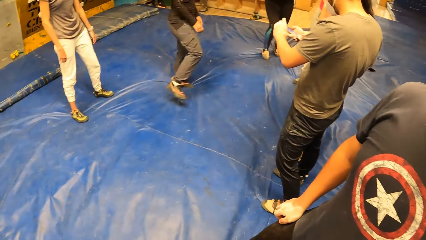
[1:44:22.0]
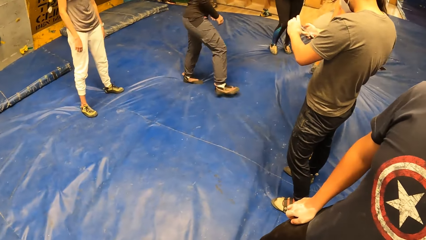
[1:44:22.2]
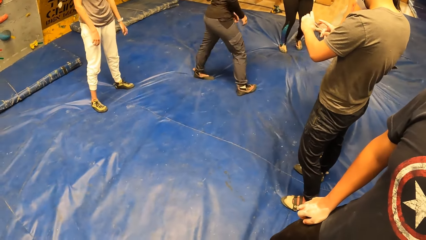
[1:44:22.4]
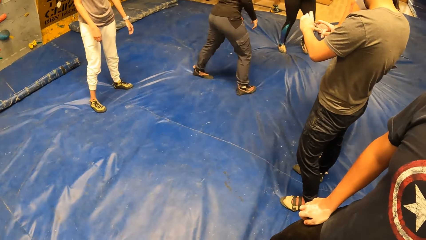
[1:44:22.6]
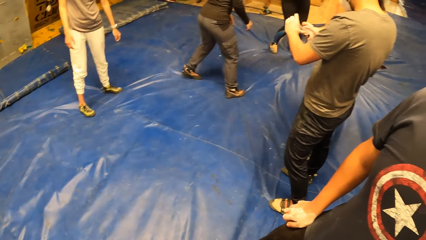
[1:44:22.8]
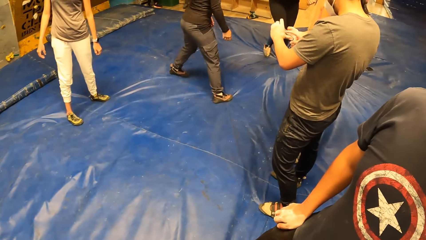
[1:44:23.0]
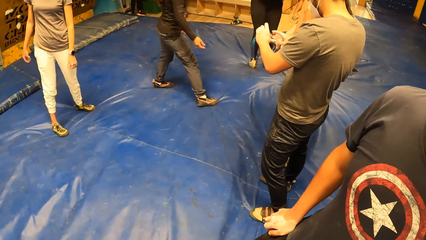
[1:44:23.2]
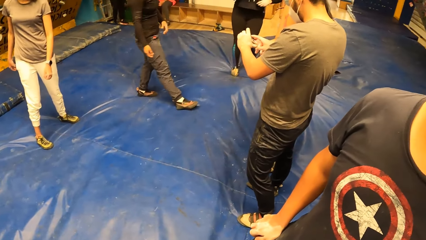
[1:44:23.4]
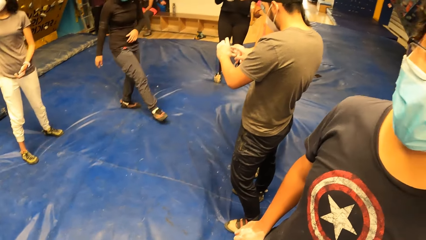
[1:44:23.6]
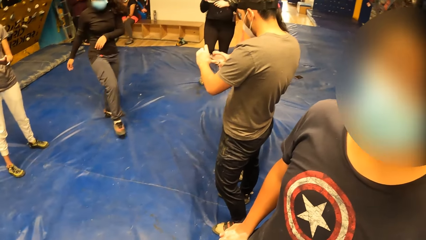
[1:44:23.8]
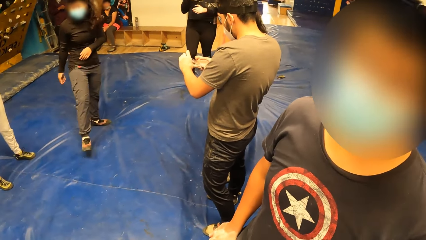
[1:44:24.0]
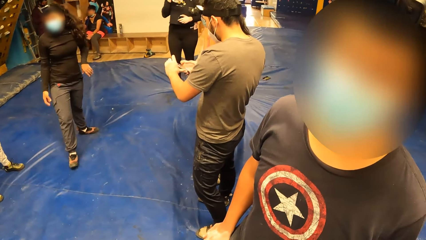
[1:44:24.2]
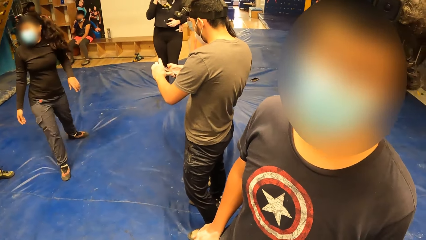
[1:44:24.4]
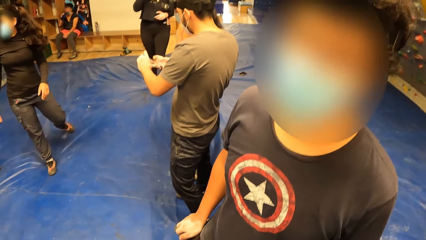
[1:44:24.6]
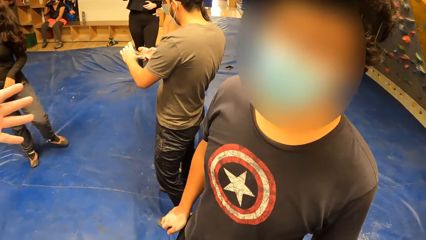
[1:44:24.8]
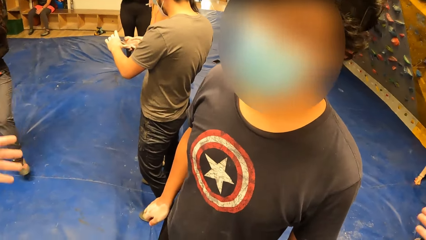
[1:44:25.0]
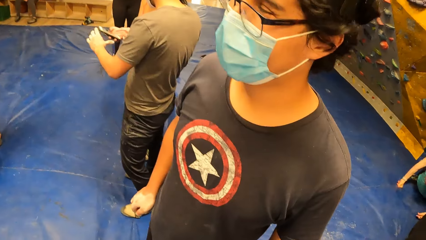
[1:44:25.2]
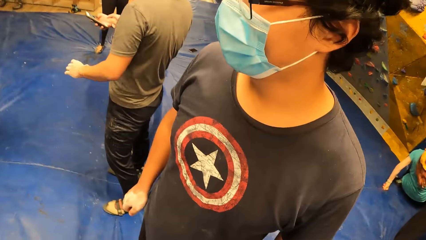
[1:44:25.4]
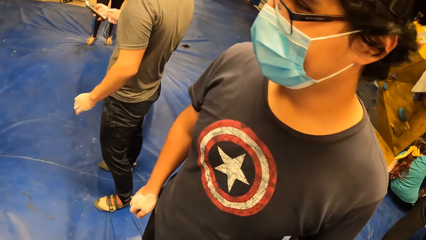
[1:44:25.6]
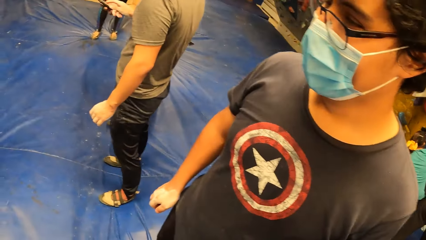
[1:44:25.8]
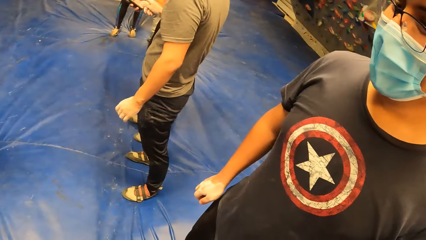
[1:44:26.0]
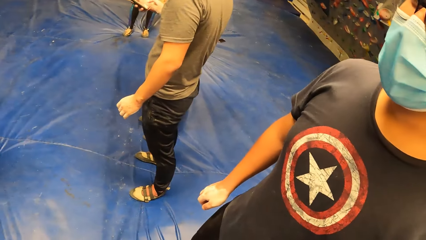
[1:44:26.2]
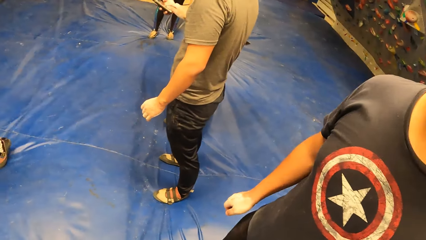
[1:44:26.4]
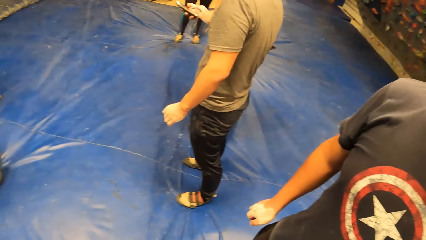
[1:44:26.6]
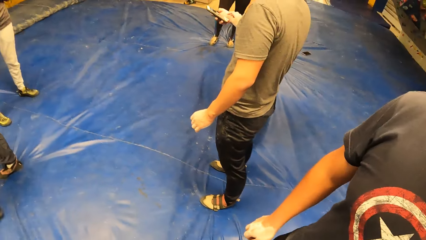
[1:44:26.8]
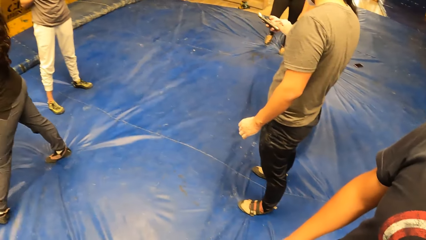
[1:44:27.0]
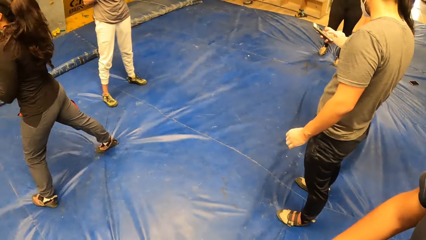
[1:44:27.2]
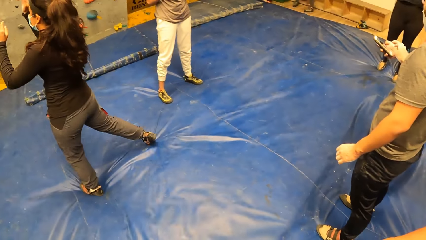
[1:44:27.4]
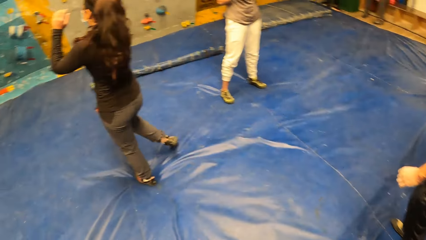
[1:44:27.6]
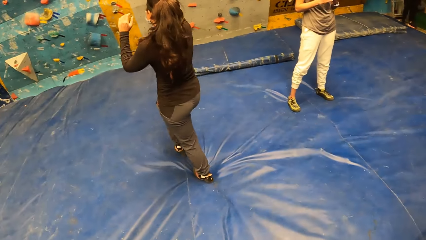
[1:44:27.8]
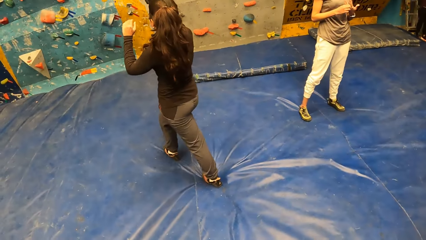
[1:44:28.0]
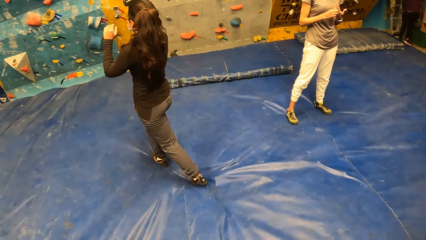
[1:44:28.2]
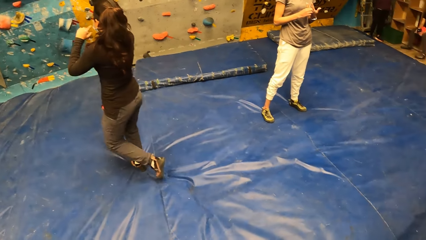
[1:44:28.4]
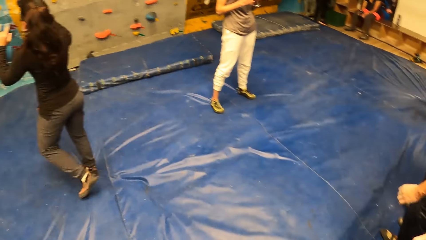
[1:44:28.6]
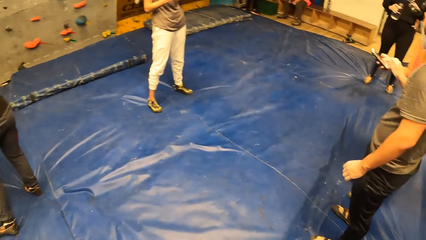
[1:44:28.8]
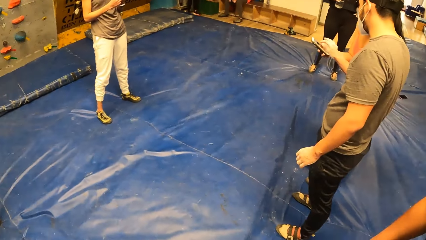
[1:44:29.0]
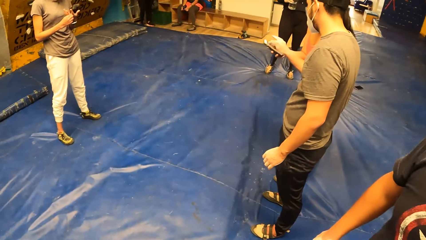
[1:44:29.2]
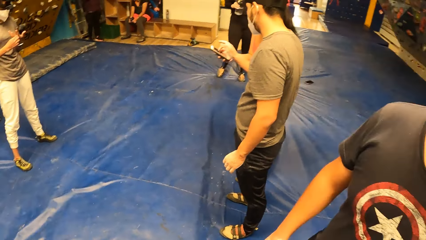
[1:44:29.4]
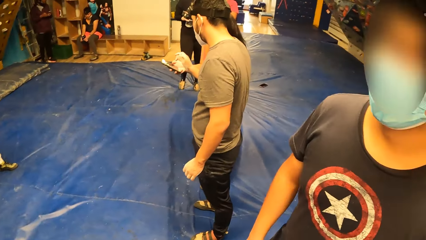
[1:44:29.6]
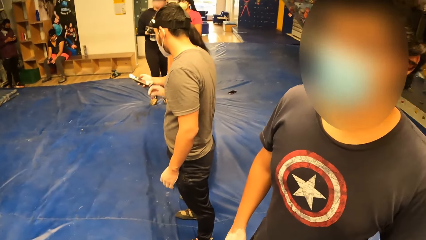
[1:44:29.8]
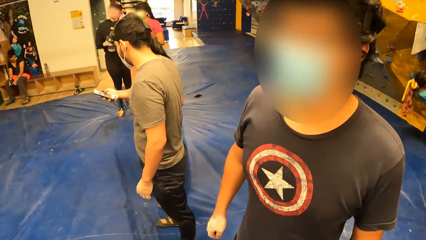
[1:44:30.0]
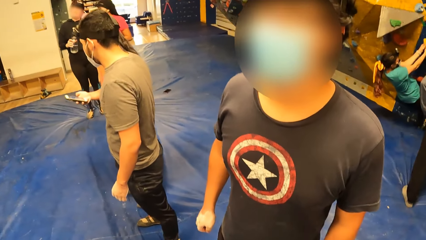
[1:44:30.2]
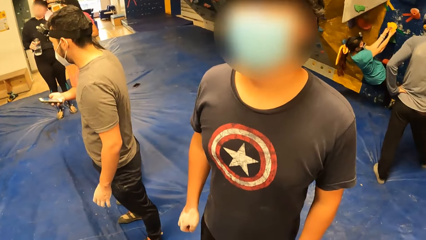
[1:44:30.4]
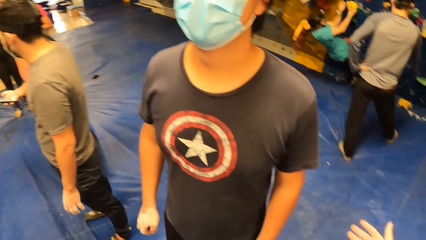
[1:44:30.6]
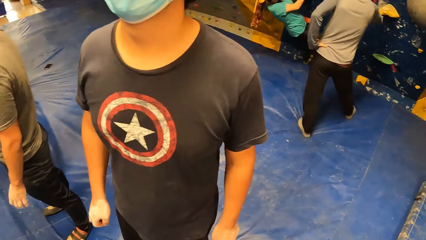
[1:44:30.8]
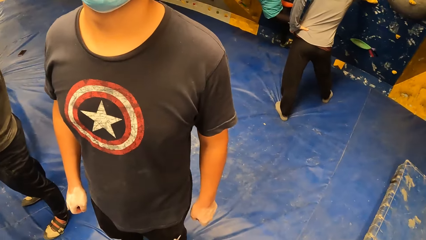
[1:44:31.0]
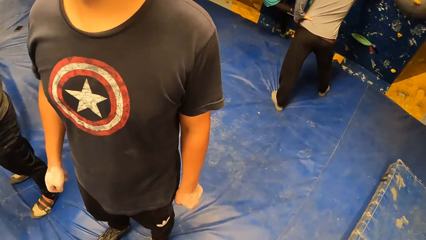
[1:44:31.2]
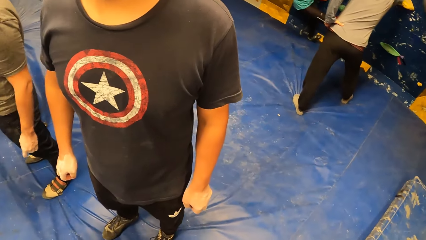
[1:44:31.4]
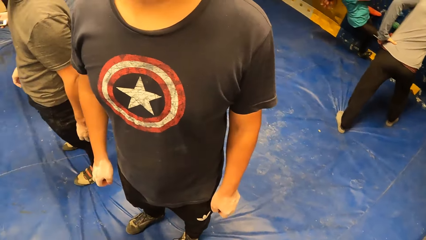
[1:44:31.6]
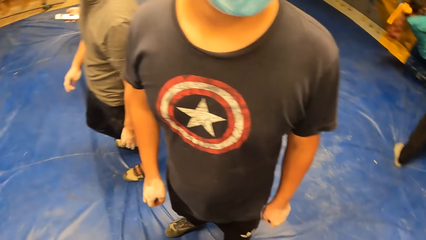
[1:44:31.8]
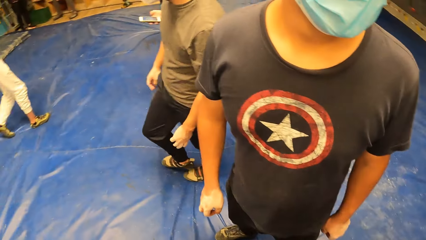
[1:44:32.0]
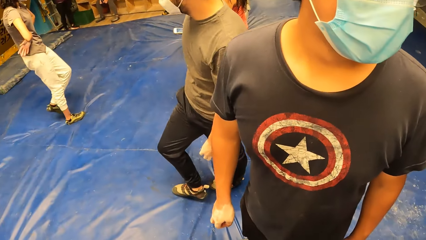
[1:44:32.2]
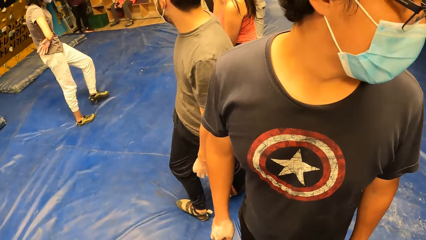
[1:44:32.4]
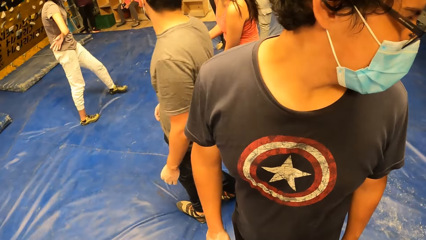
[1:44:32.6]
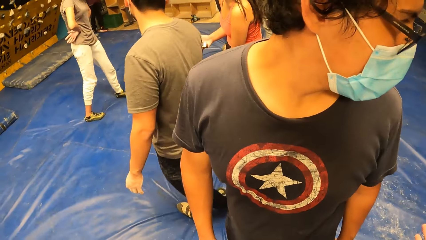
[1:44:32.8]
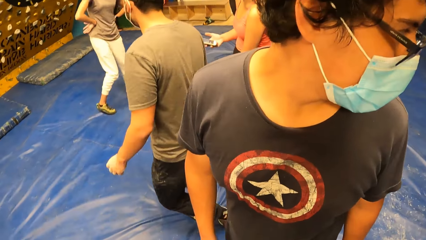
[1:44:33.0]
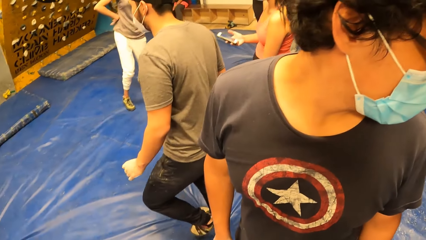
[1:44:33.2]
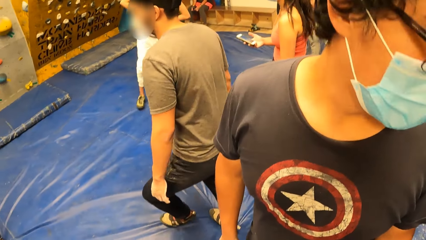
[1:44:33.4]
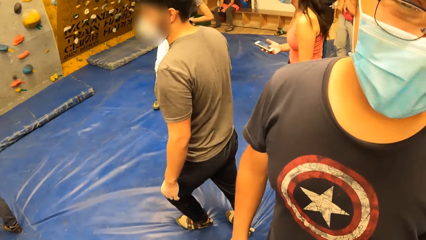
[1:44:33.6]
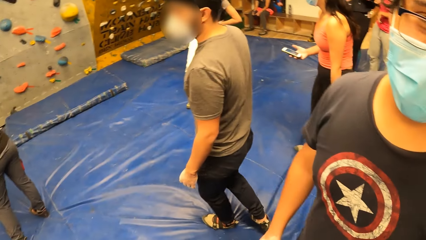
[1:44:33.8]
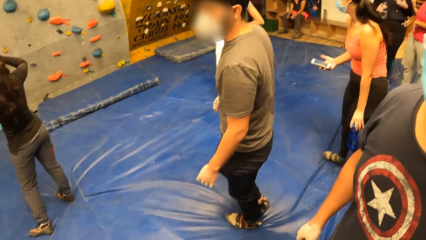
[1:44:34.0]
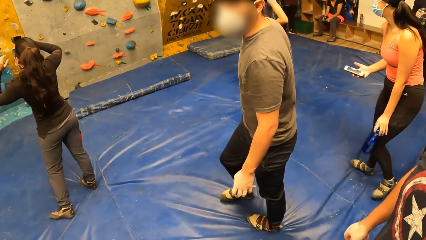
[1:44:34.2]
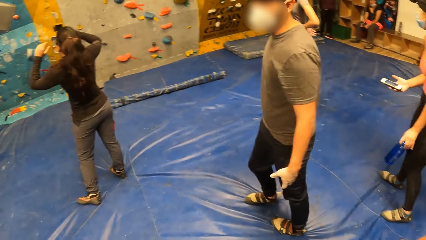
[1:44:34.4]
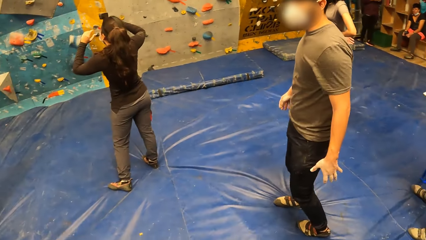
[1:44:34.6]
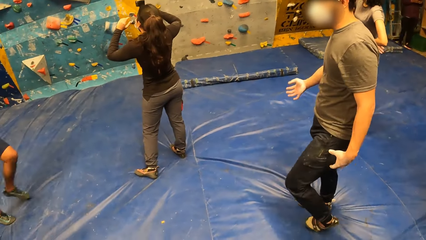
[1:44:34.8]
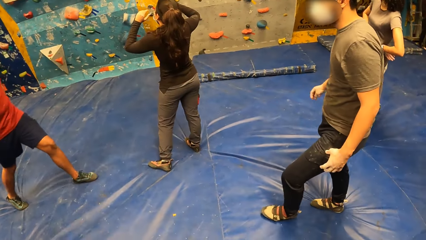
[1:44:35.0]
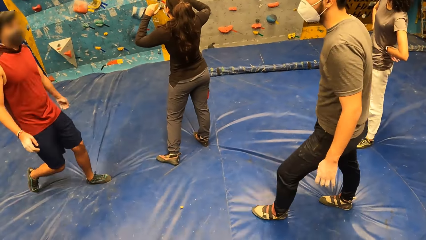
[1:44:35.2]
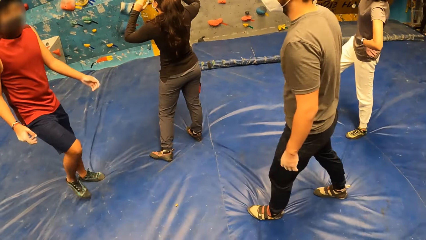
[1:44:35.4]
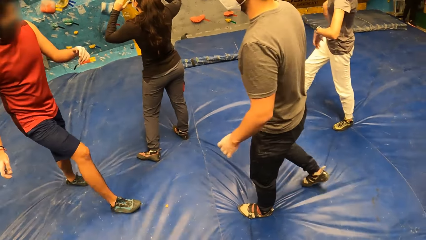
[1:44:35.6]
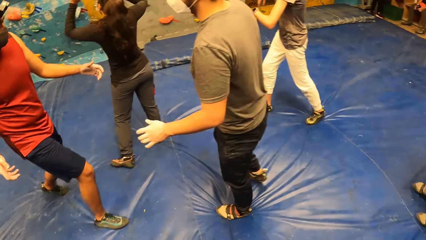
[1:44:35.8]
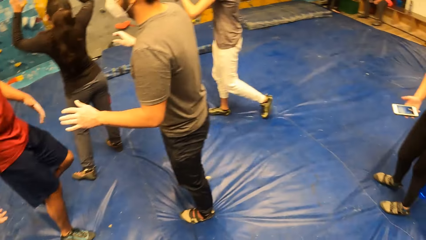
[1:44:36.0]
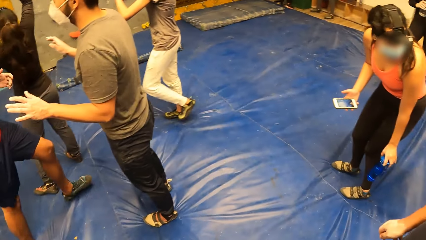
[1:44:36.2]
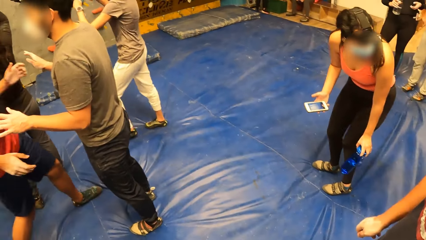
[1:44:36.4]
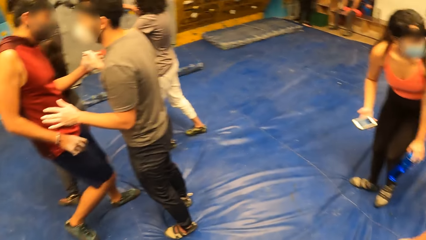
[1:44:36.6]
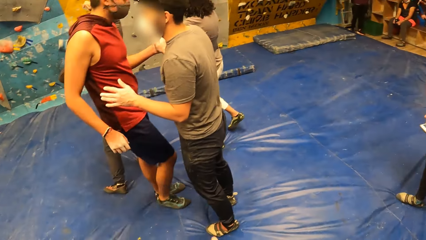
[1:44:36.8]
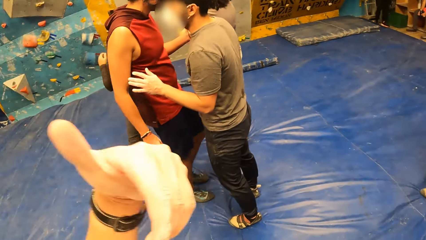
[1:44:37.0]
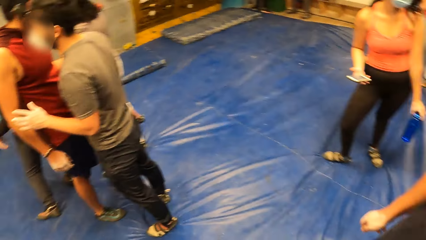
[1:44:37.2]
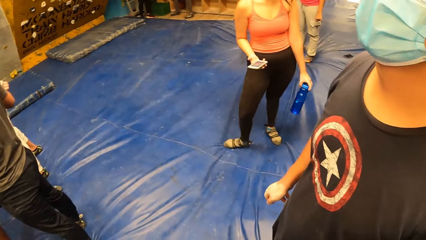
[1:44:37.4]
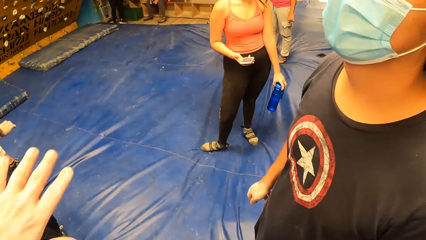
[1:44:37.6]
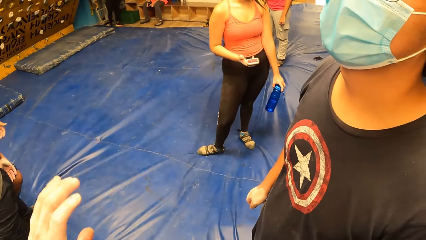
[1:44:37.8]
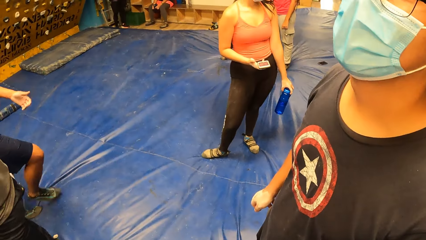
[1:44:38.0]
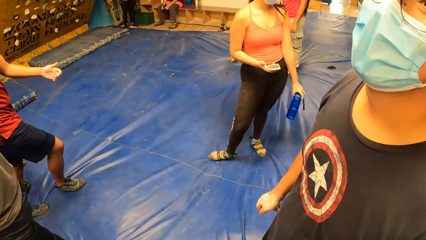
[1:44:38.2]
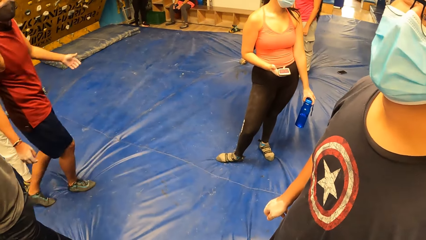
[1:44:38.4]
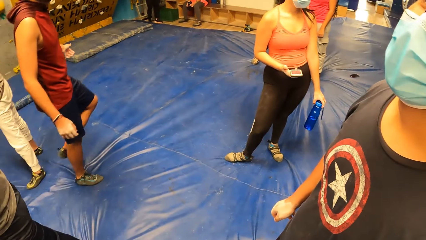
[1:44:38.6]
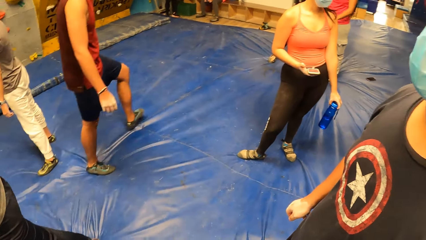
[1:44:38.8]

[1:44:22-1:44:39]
A woman walks on the floor. A man stands in front of the camera wearer. Another woman holds her phone with her right hand. Another man walks on the floor.
